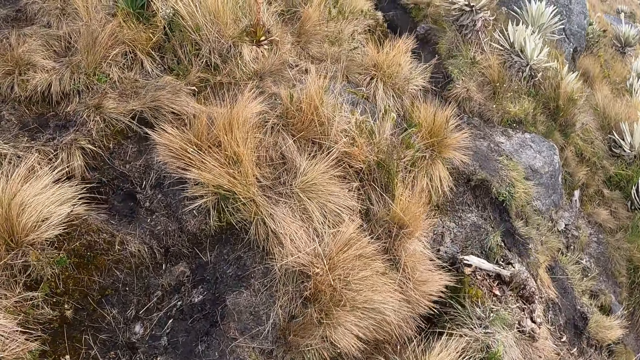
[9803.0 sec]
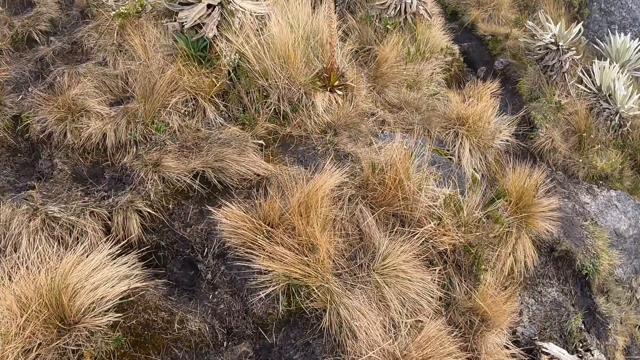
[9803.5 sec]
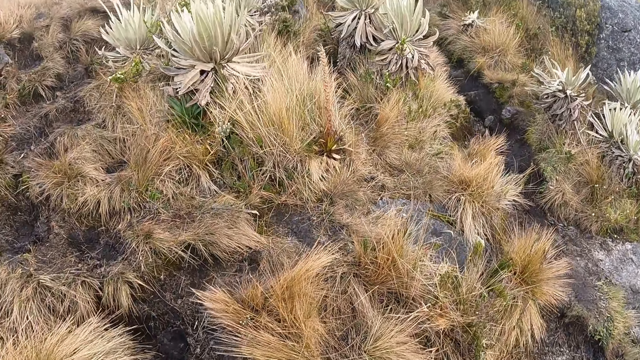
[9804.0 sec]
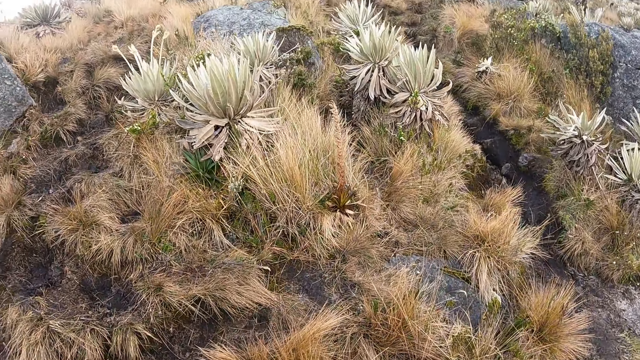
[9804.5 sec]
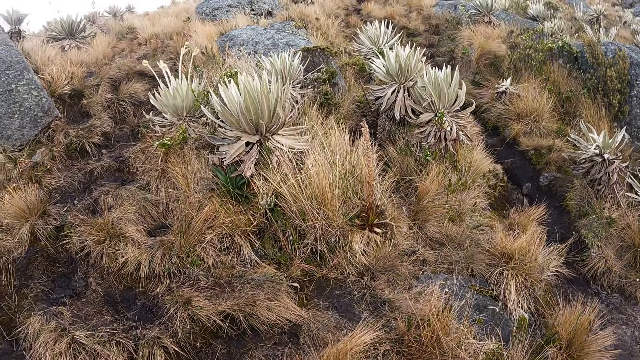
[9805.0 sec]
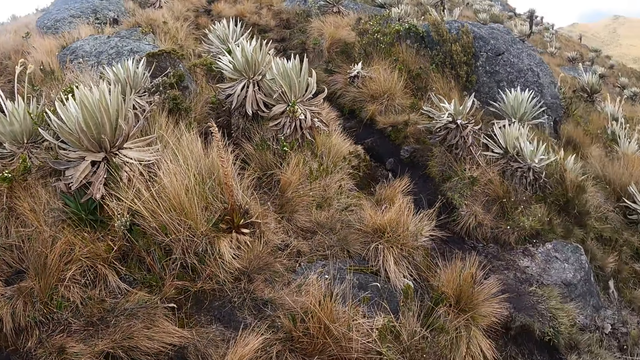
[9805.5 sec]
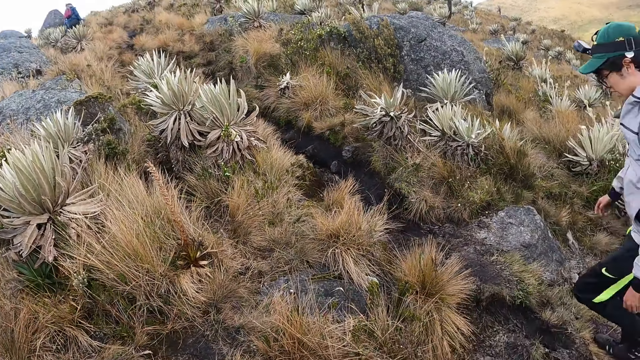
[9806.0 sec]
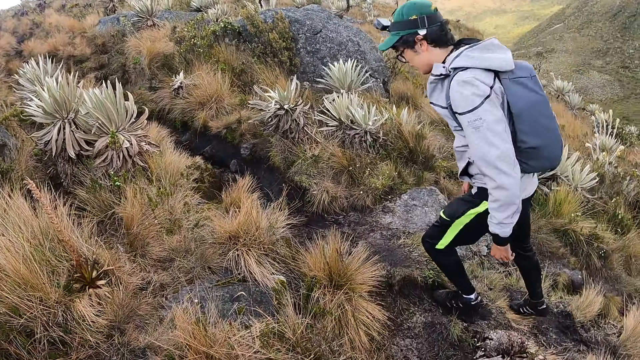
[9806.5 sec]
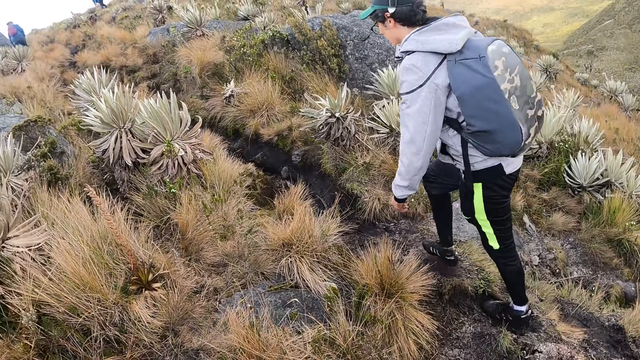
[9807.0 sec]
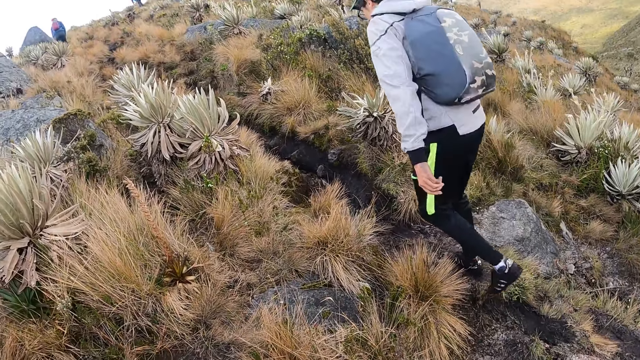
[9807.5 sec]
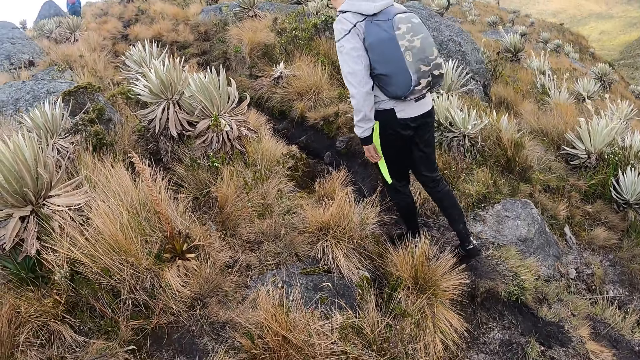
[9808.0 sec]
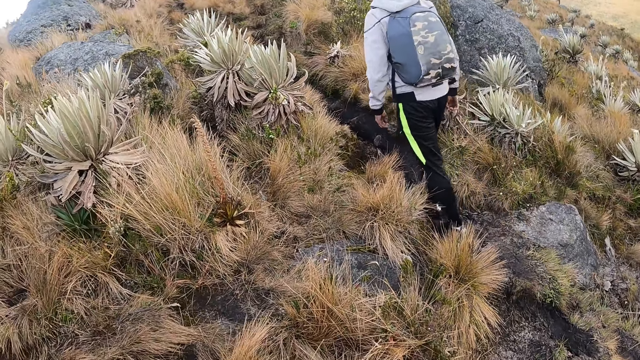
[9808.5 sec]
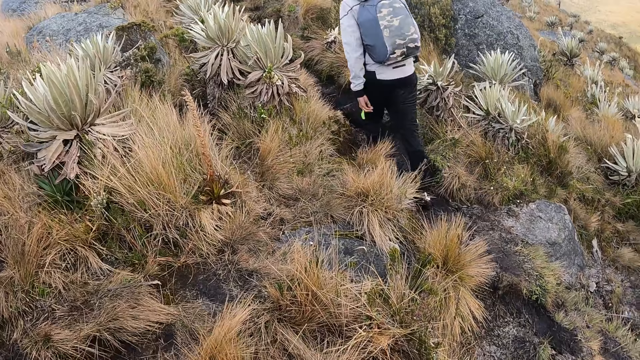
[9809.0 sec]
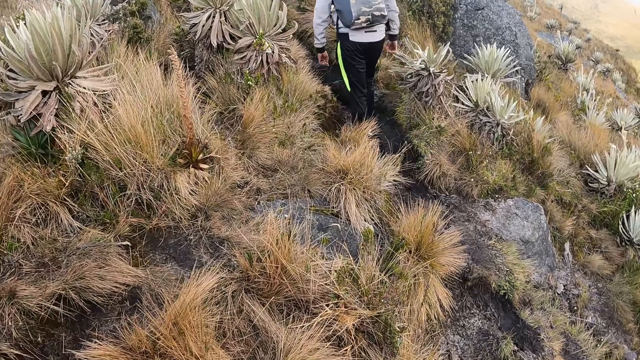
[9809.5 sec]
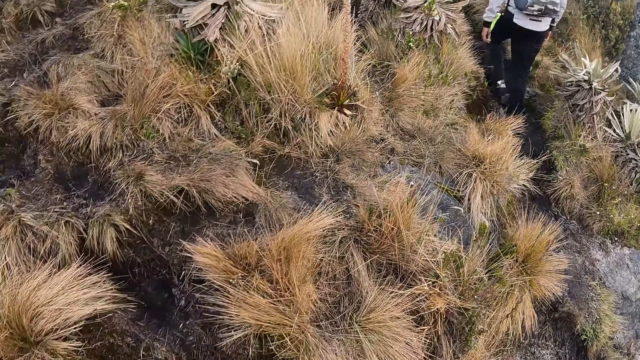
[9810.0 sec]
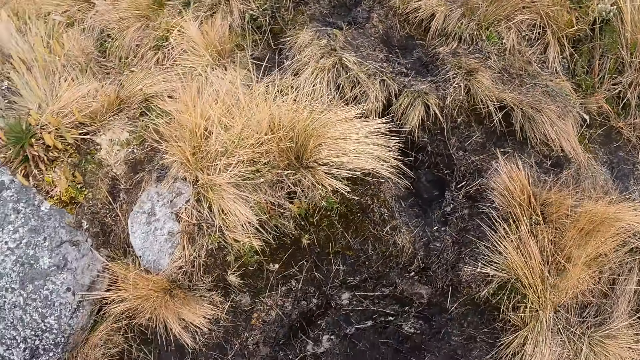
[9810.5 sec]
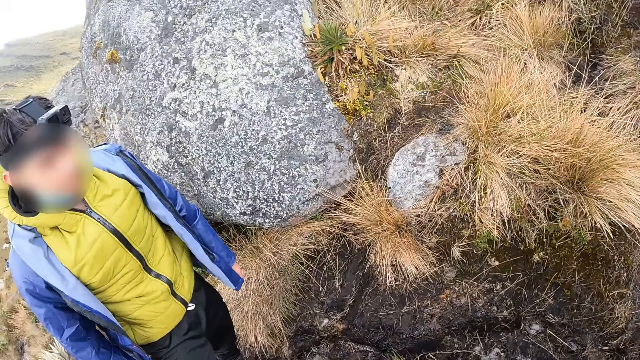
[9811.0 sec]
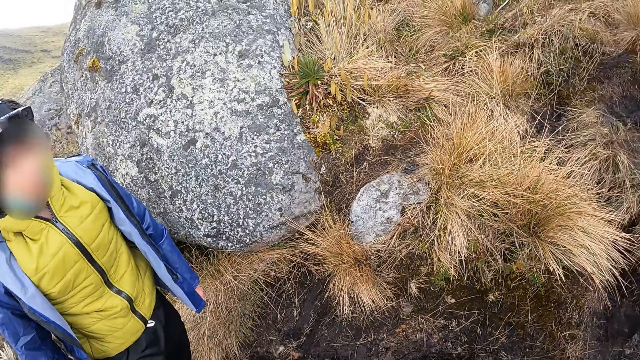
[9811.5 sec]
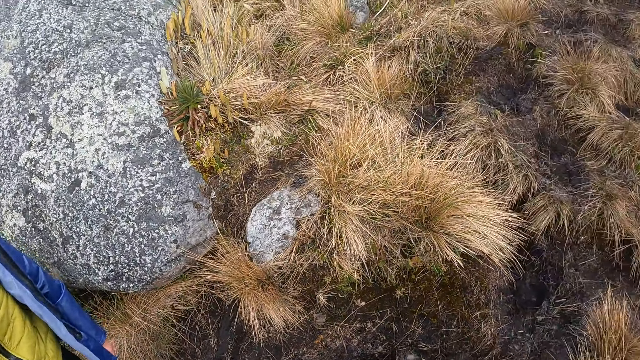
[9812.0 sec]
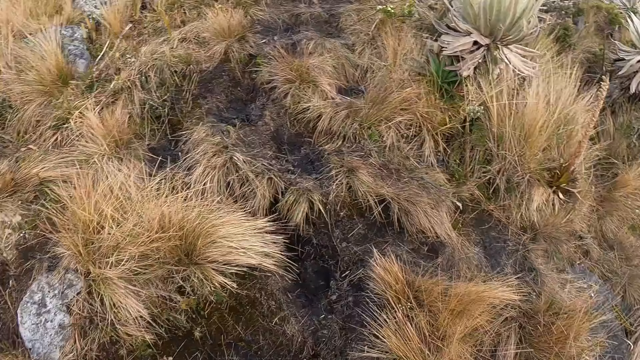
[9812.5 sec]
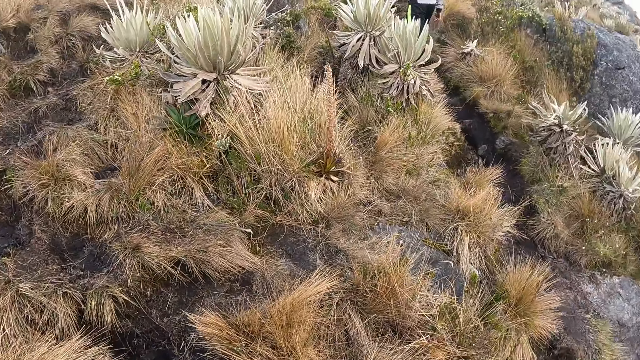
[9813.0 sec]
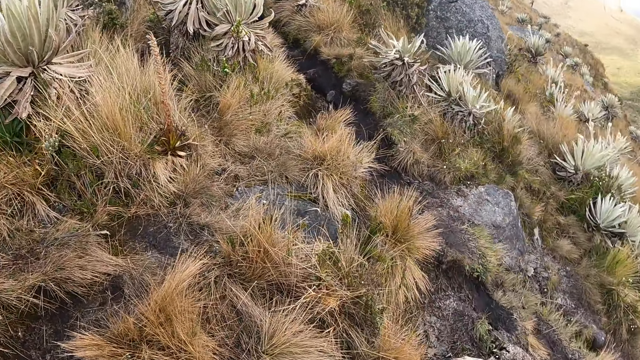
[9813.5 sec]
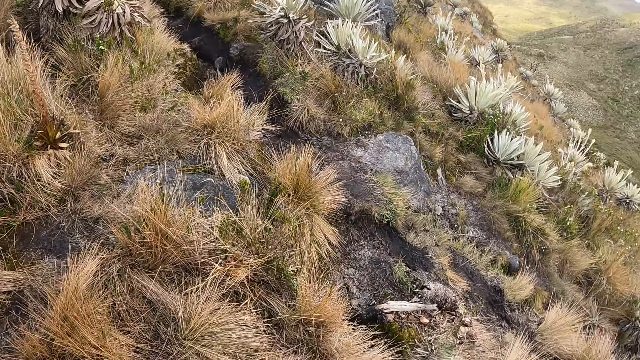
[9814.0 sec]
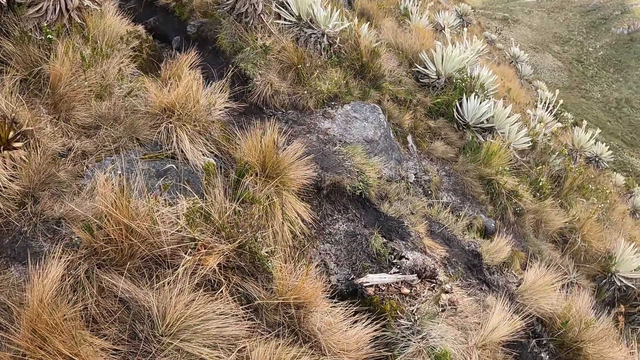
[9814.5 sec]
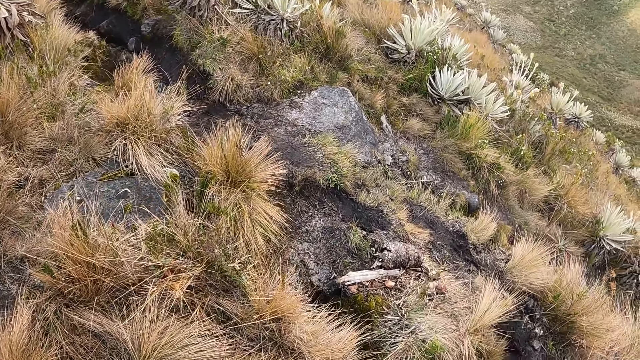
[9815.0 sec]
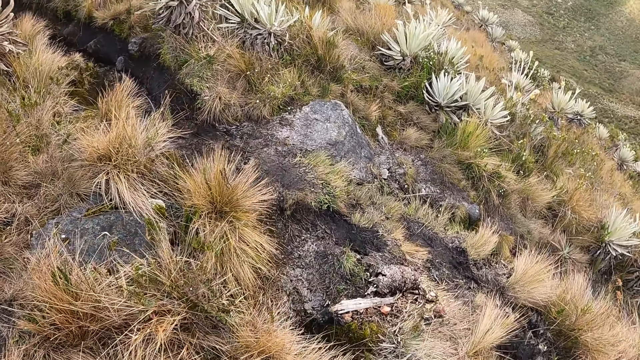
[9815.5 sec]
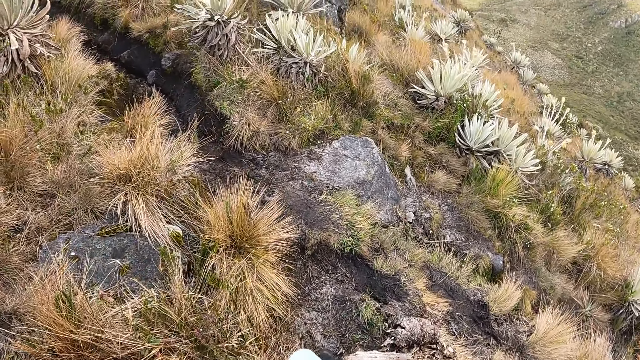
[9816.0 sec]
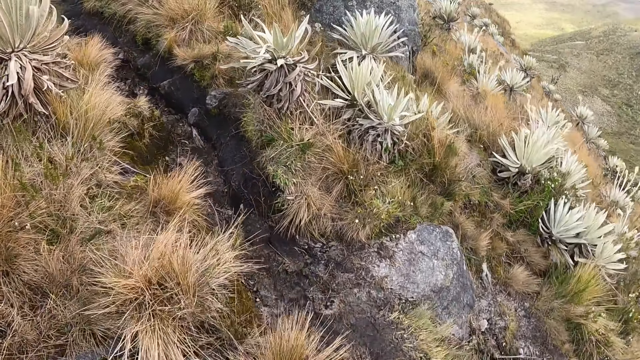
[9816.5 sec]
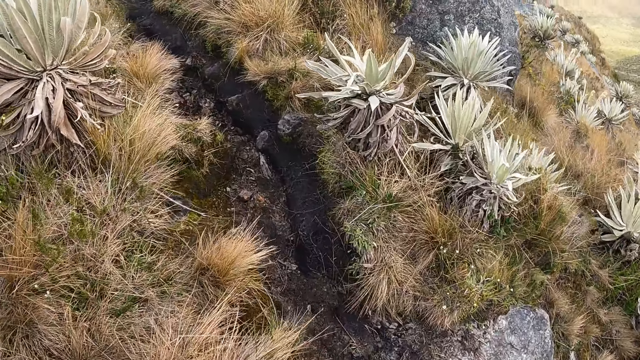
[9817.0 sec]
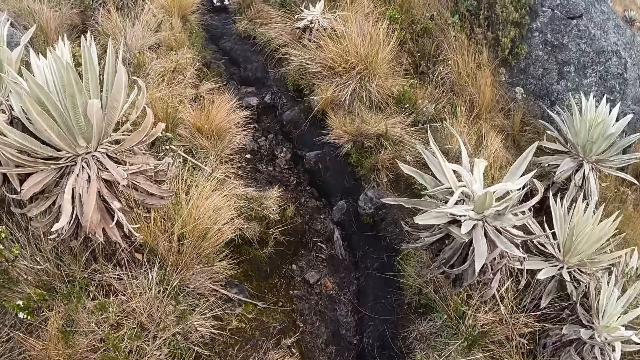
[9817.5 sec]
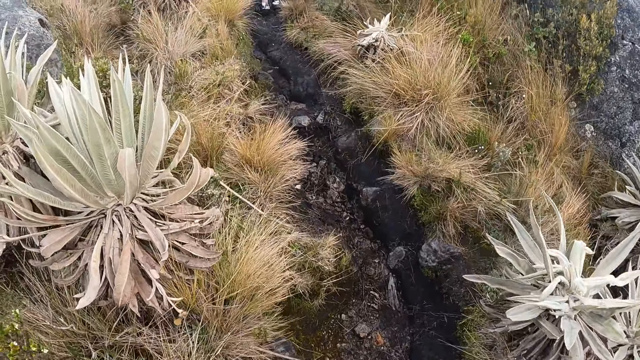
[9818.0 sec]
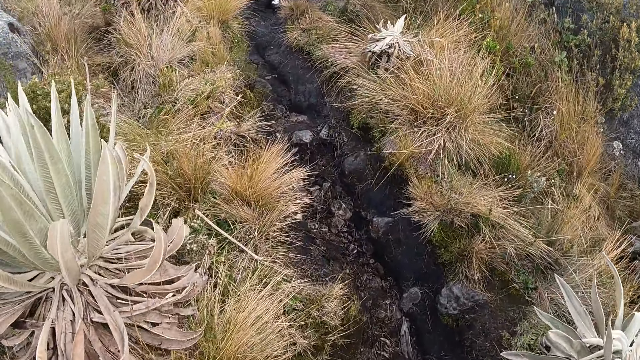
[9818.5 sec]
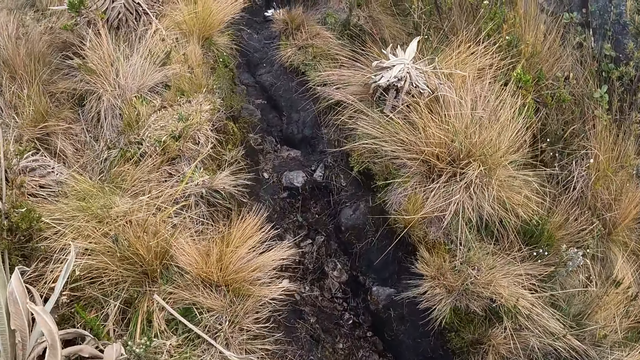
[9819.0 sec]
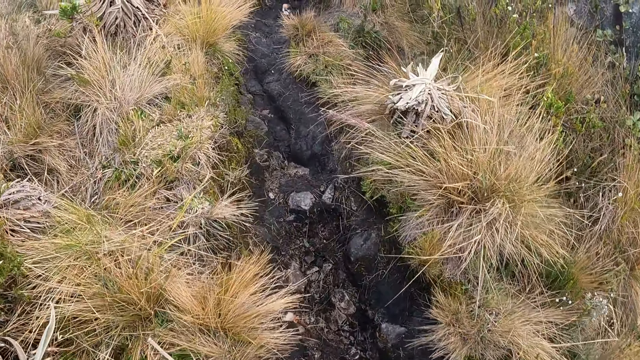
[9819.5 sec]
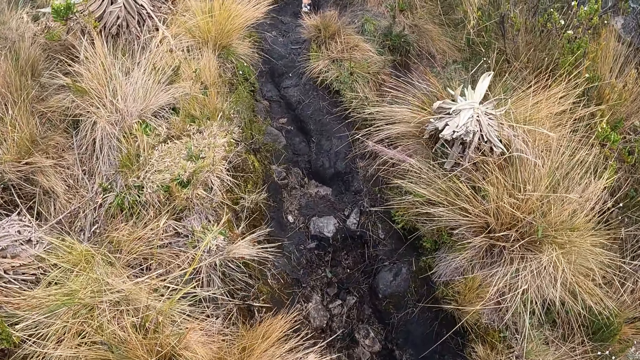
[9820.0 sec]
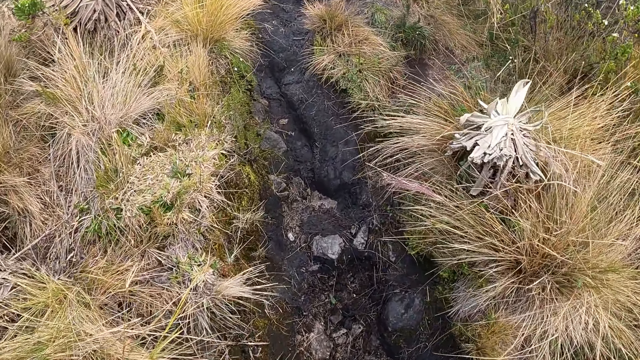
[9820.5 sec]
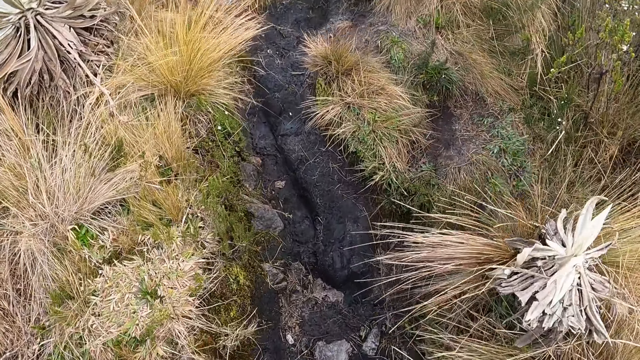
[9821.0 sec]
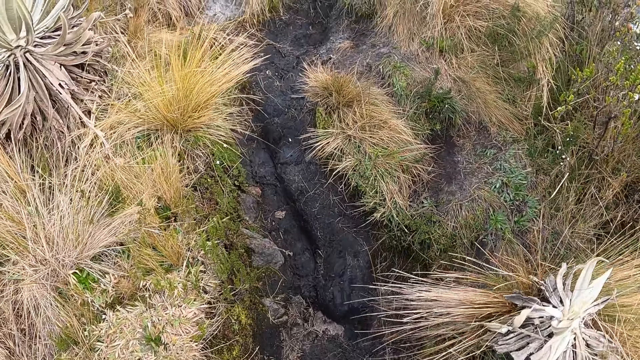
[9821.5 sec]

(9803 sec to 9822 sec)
The man walks past the camera wearer. The camera wearer looks around. They walk up the hill.

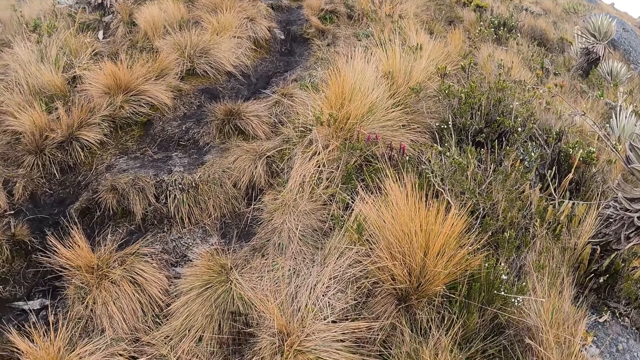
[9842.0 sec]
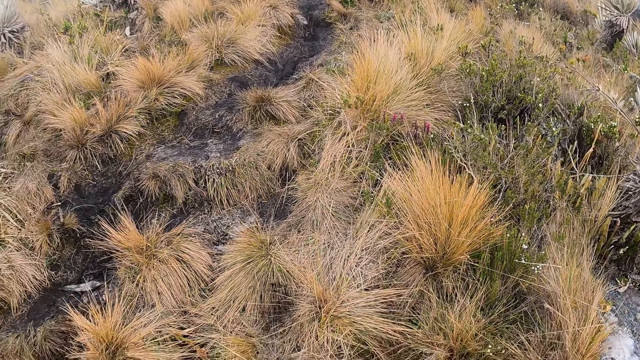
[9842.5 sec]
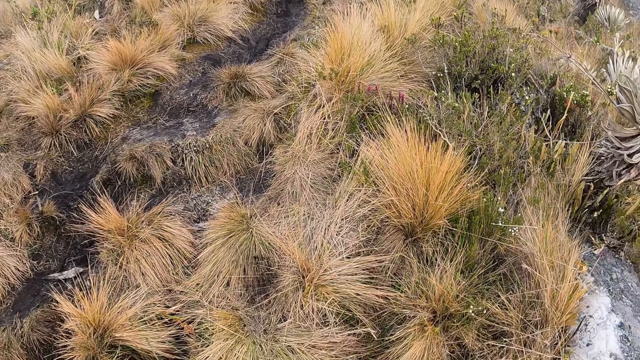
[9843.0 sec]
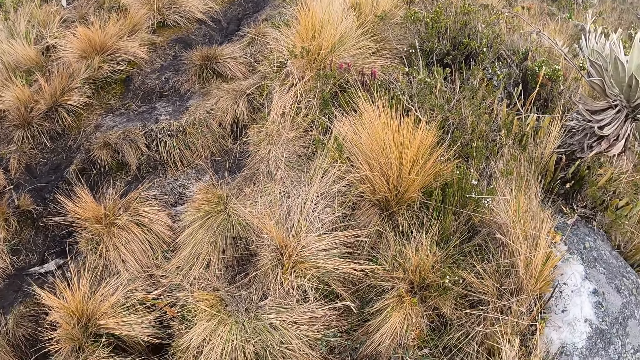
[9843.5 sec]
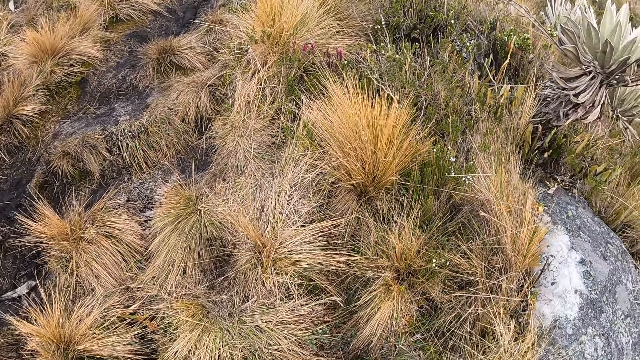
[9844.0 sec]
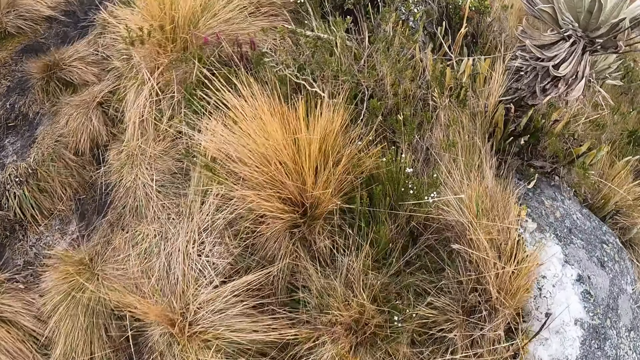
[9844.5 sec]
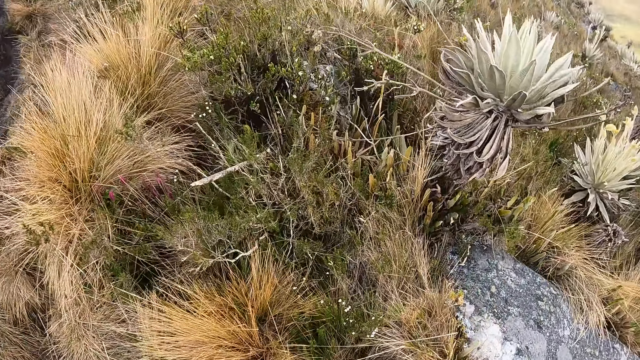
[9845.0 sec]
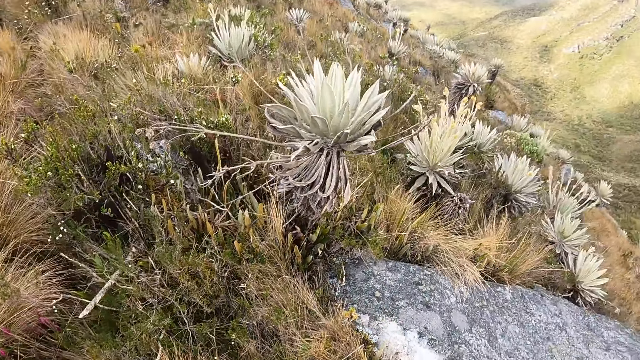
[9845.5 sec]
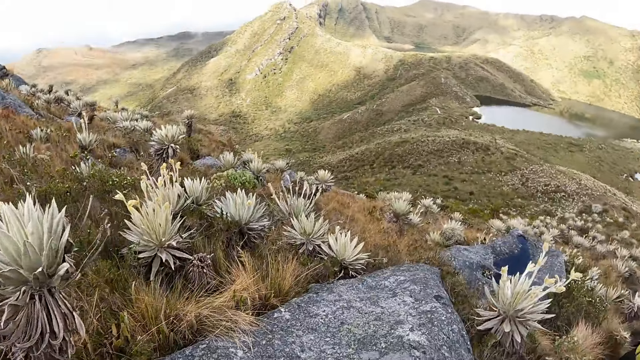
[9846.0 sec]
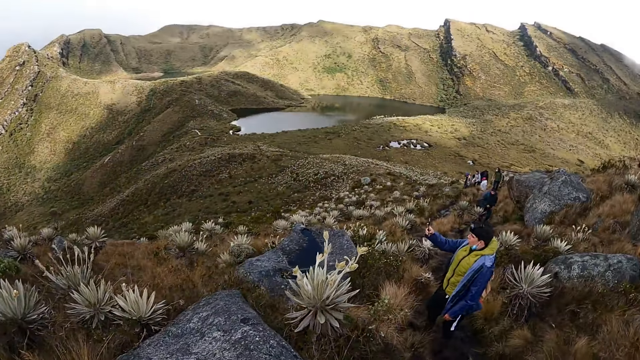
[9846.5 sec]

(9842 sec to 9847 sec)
The camera wearer looks around. The man operates a phone in his right hand.
